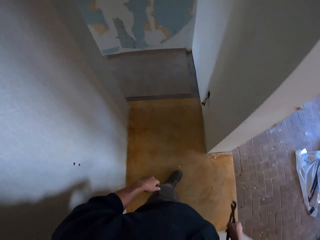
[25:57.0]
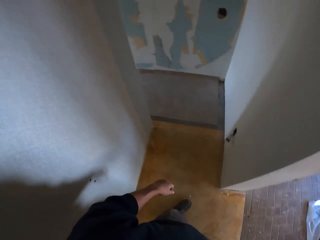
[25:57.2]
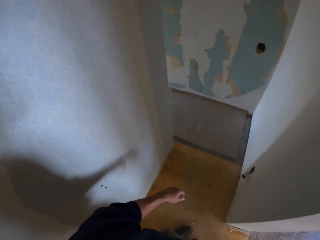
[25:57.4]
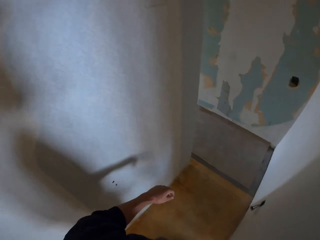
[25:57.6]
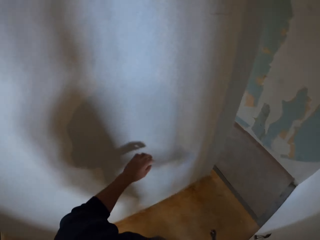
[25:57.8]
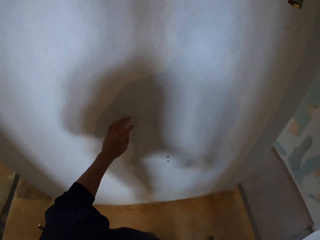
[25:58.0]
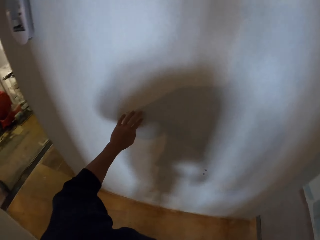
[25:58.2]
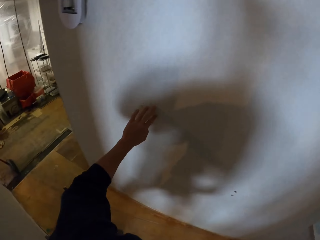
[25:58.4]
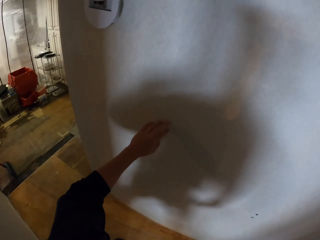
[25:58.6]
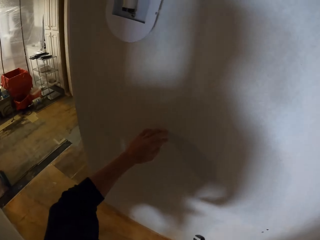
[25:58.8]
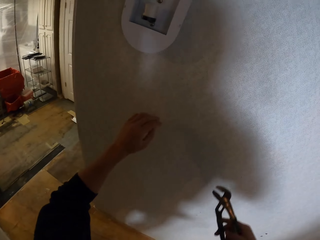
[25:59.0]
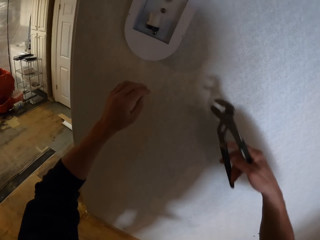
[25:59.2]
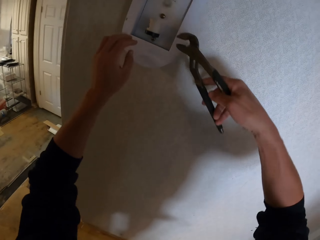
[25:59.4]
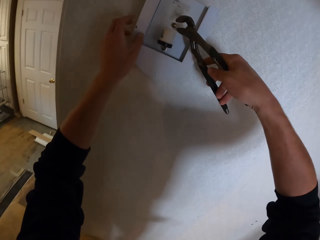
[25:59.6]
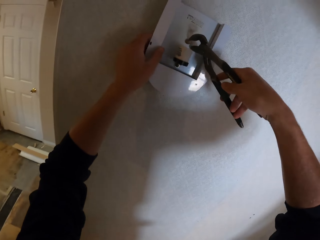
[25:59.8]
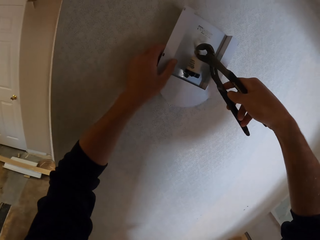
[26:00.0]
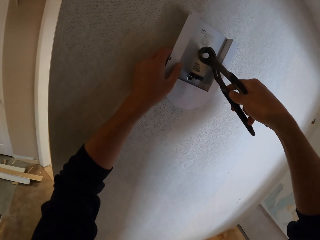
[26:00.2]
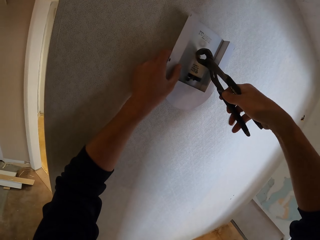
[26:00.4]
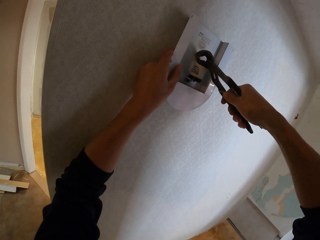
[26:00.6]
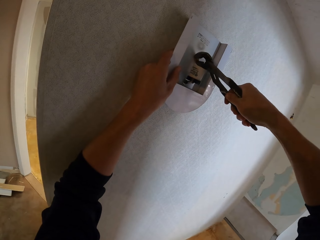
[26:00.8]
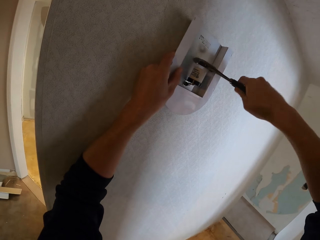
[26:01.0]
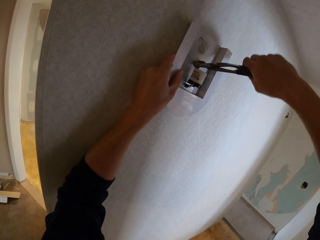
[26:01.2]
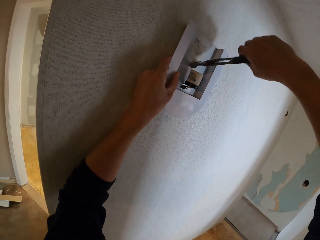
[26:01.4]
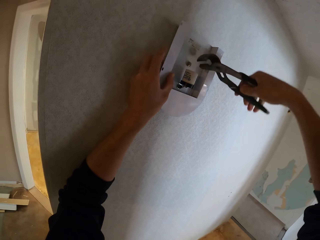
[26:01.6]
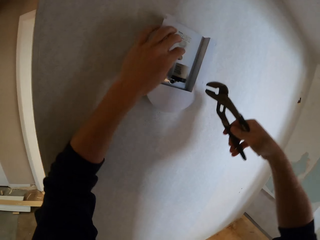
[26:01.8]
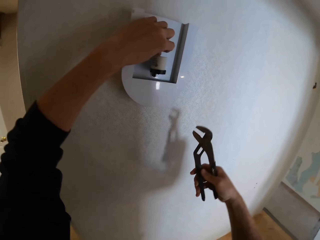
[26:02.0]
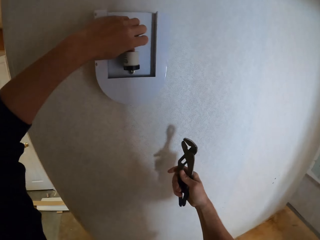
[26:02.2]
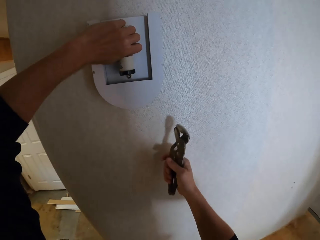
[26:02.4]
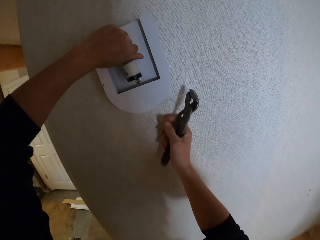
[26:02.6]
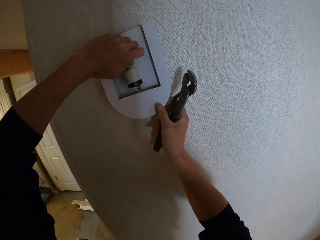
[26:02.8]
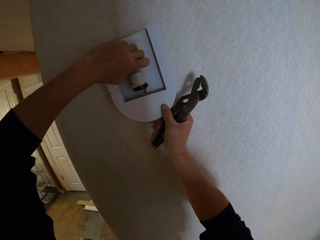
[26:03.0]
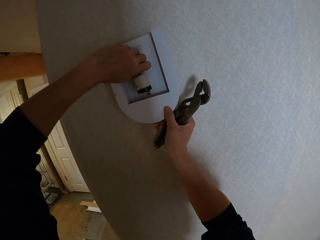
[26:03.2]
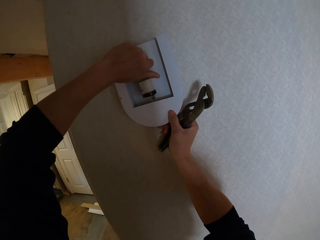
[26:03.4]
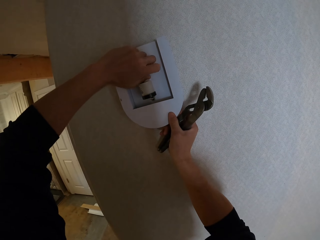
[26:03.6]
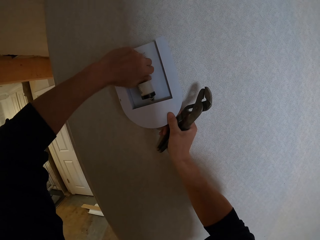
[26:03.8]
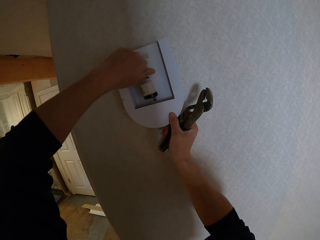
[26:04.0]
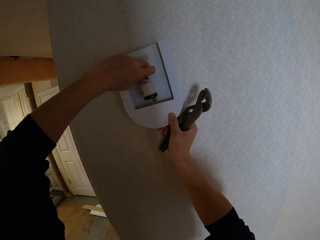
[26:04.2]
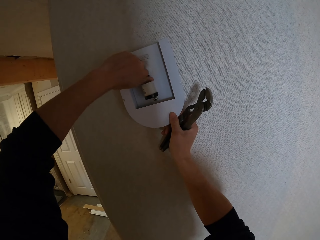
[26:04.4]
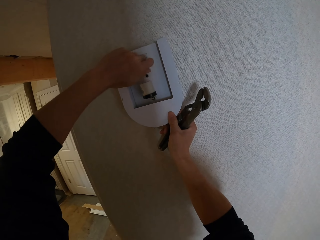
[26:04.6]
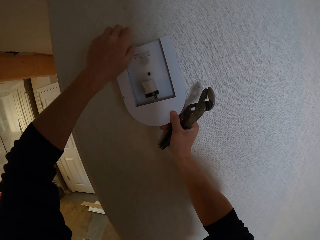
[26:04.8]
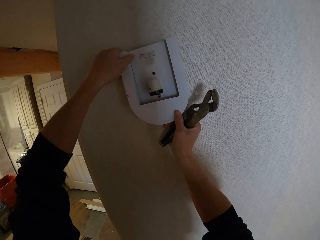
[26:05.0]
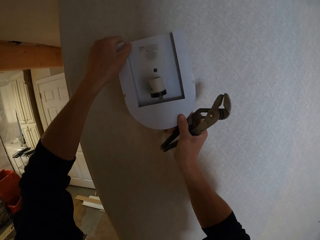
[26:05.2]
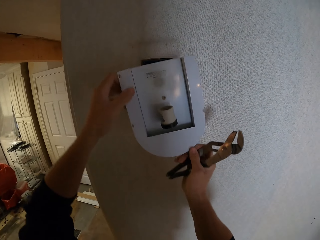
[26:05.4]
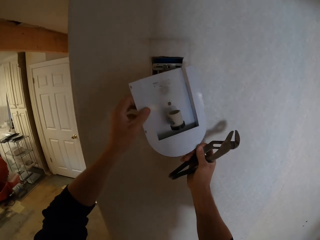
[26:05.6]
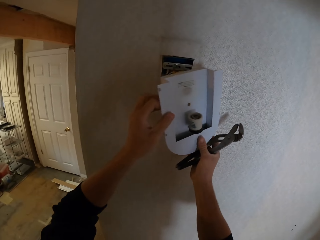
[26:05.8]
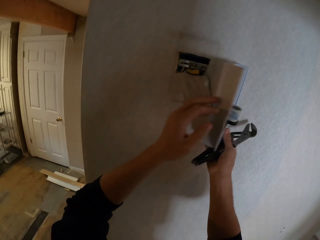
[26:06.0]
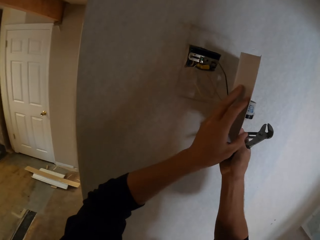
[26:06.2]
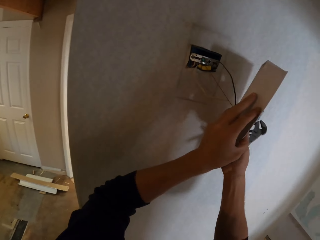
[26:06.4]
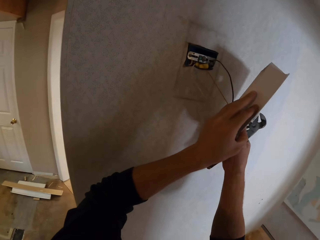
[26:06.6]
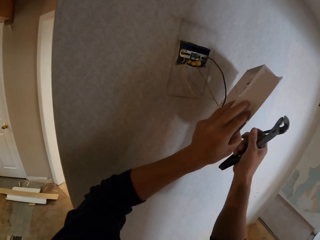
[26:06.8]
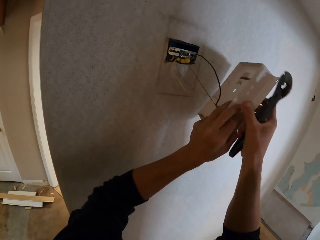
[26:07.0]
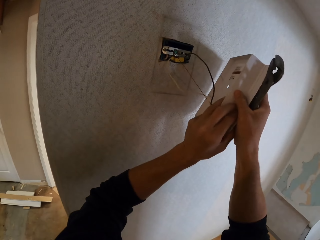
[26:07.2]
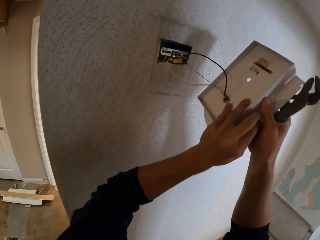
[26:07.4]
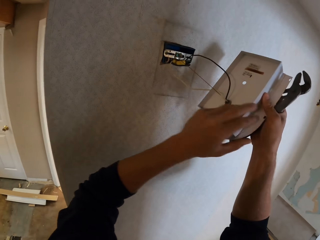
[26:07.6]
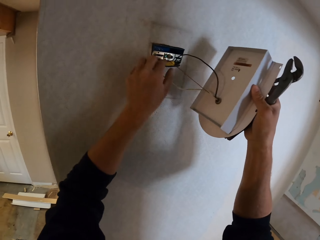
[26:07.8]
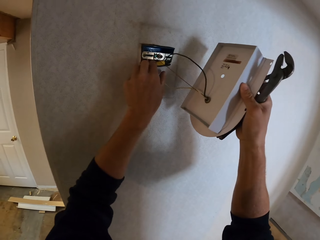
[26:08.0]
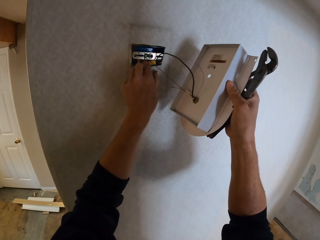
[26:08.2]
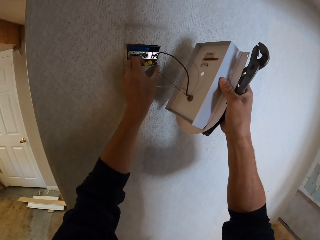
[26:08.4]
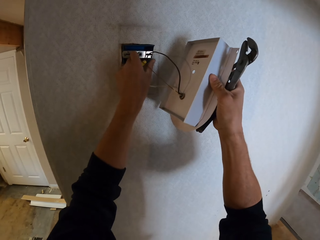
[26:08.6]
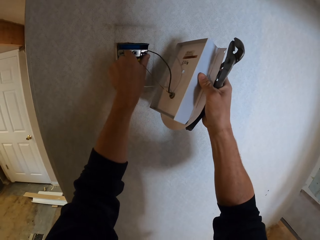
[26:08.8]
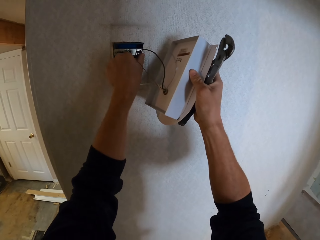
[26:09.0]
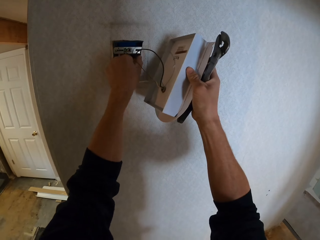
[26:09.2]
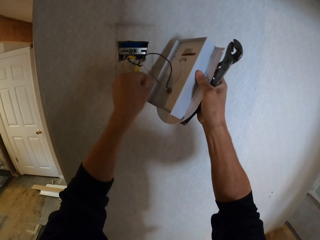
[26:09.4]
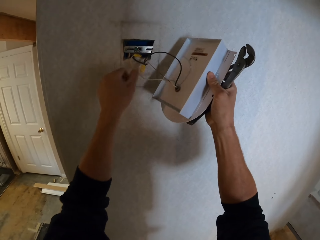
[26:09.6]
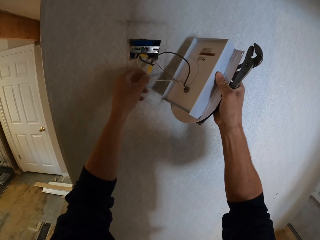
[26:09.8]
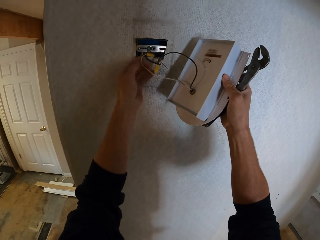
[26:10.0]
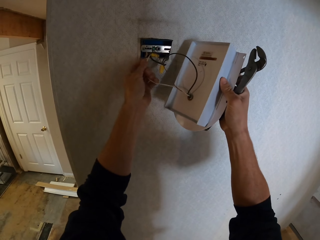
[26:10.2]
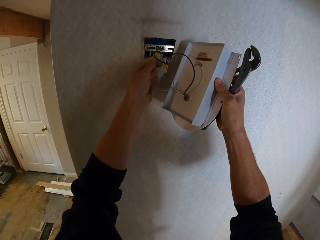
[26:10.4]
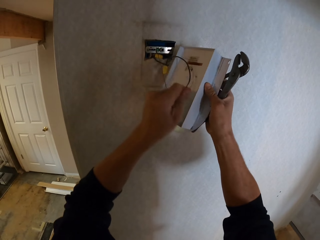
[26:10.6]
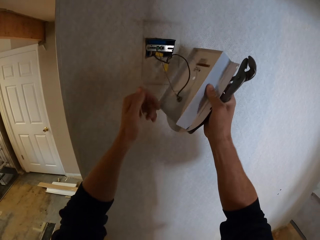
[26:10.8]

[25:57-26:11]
The camera wearer looks around. They hold a bulb shade with the left hand. They loosen a screw with pliers. They remove the screw with the hand. They hold the bulb shade. They remove the bulb shade on a wall. They hold something with the right hand. They pull a cable and cut cables with the hand.

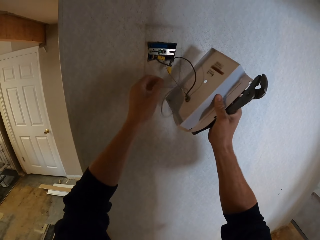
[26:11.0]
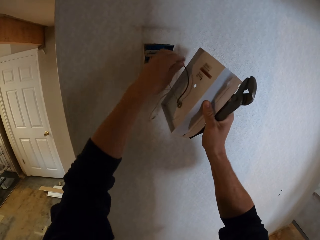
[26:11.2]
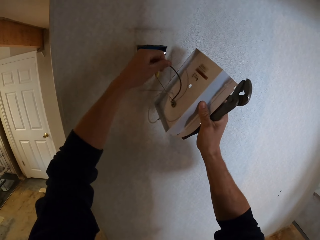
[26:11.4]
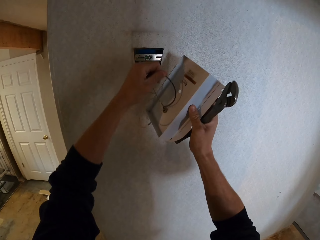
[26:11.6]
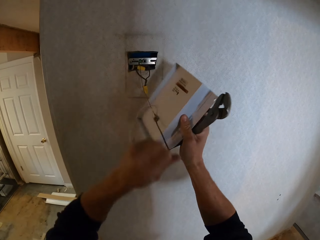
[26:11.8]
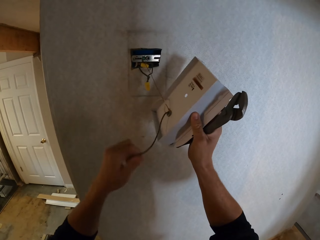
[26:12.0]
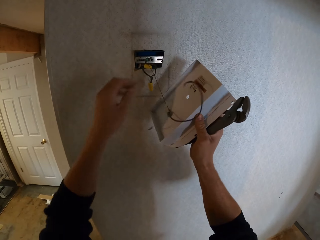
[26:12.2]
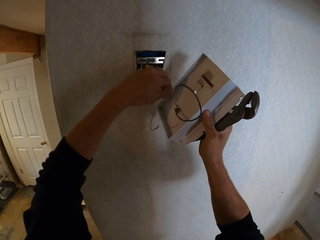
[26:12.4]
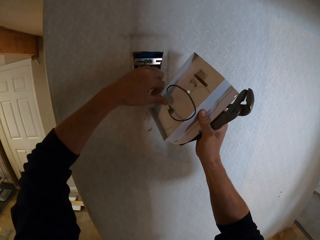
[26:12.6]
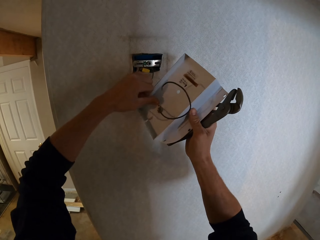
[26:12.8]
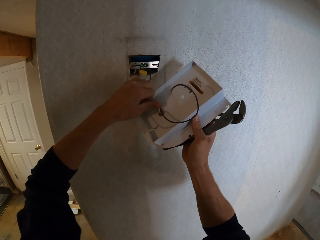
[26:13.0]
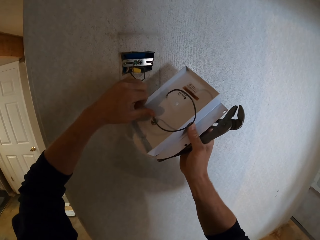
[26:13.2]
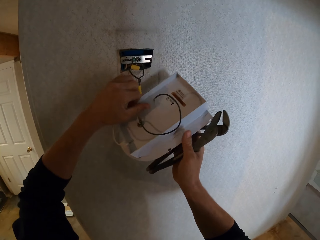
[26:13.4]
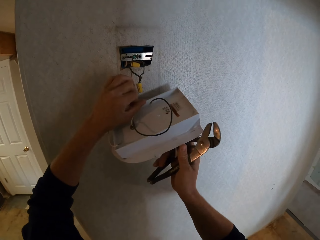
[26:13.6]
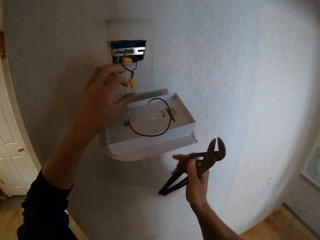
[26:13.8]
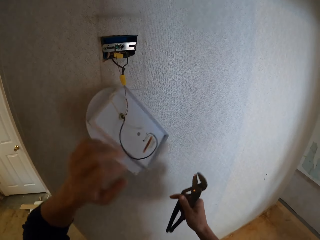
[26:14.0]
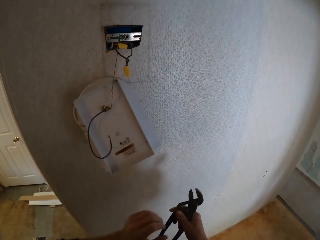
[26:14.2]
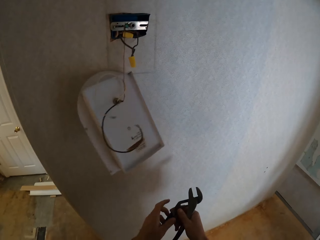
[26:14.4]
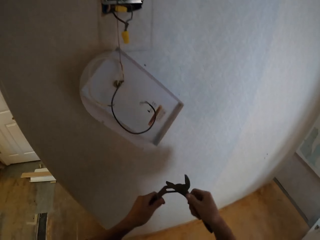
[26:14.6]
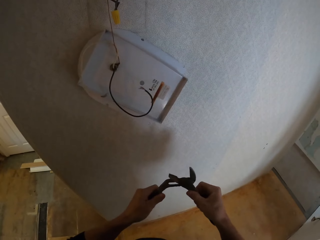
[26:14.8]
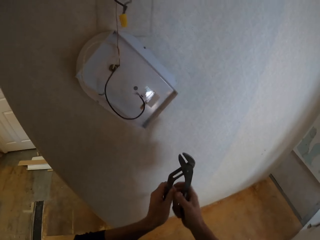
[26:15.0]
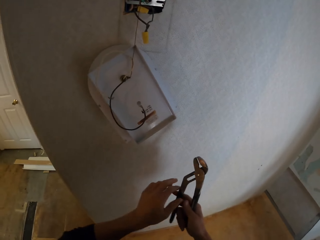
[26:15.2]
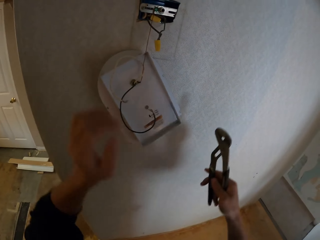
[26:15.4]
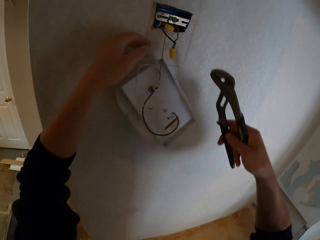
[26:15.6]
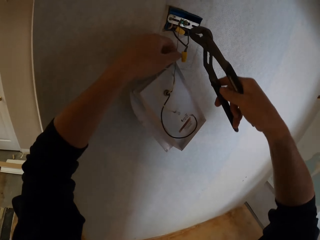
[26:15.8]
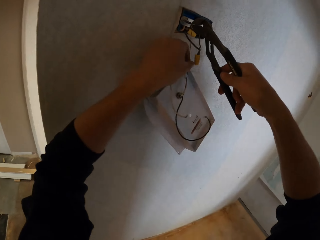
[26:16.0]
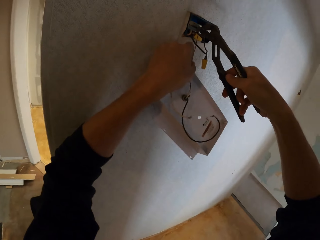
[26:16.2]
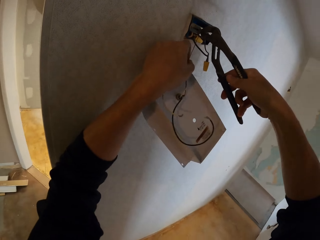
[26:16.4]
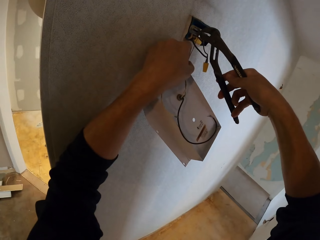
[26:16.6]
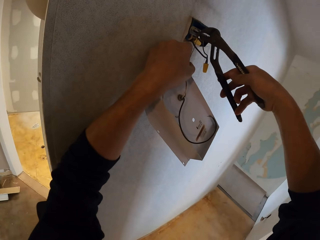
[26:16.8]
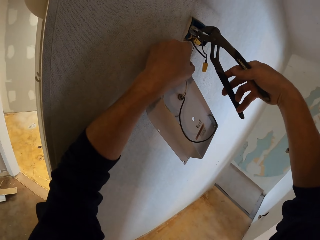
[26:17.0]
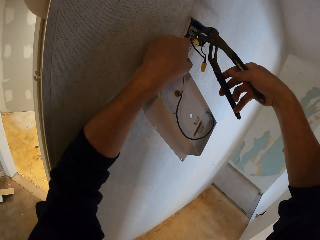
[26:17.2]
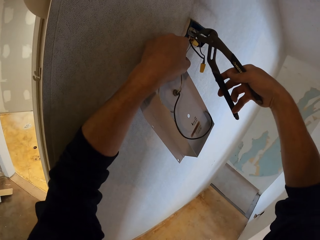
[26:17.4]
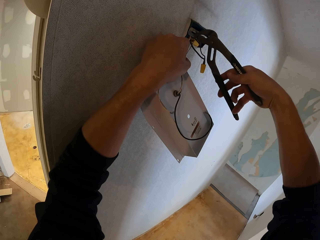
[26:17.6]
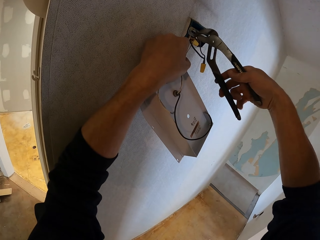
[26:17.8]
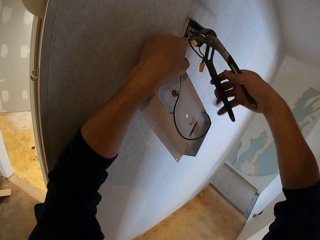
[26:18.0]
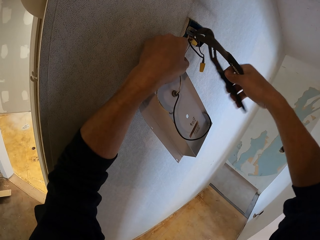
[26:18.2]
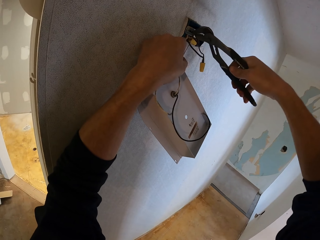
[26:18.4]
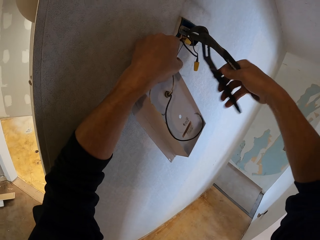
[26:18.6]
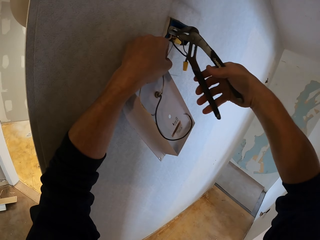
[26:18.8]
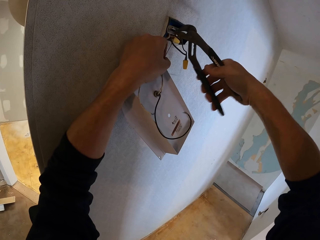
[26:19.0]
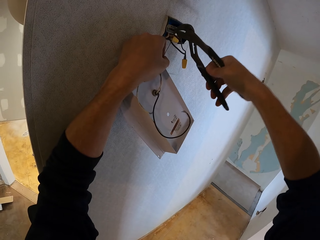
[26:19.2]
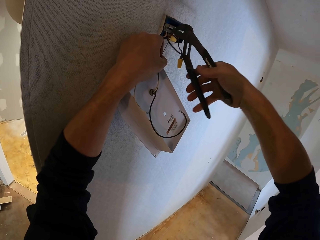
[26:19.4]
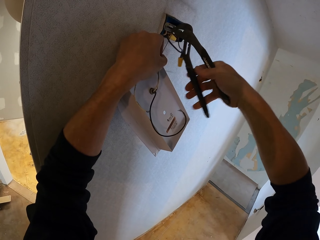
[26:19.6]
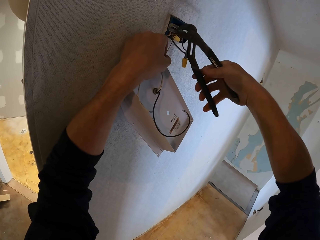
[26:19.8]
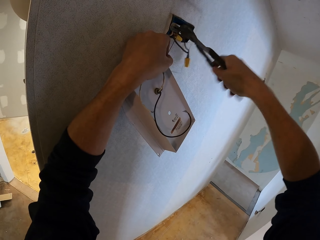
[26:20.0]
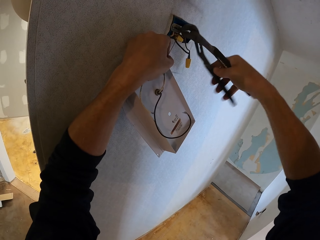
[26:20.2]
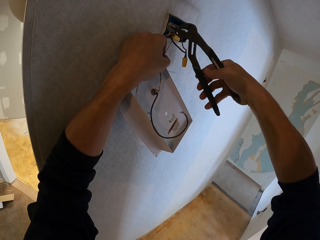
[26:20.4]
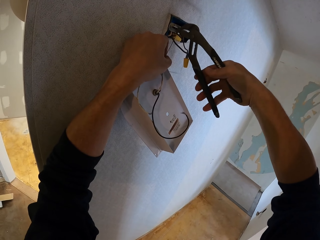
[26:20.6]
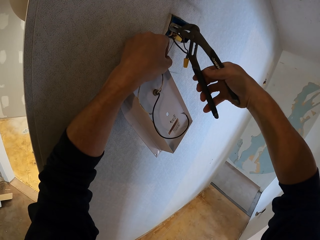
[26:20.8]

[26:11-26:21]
The camera wearer drops something. They adjust a tool. They open the pliers. They hold a cable. They hold something with the tool. They loosen something with the pliers.
